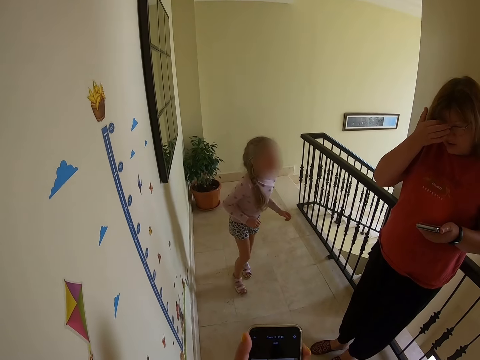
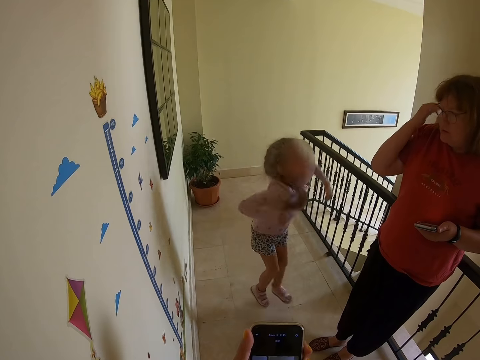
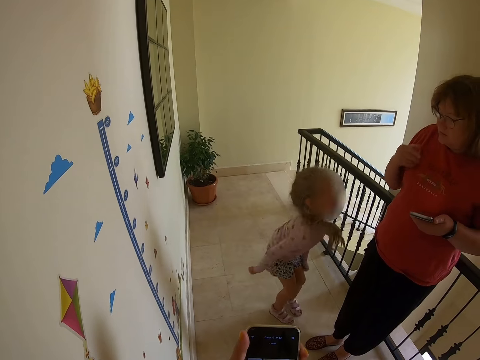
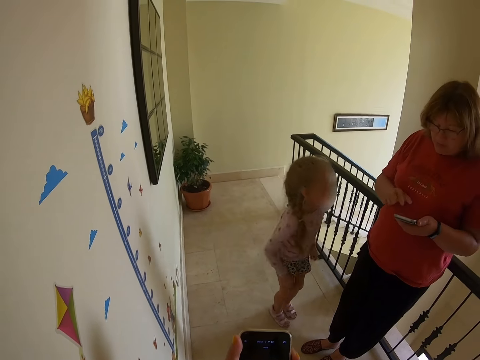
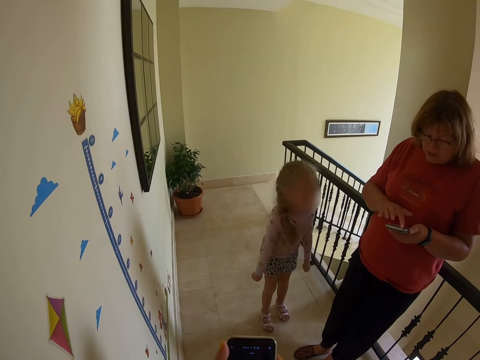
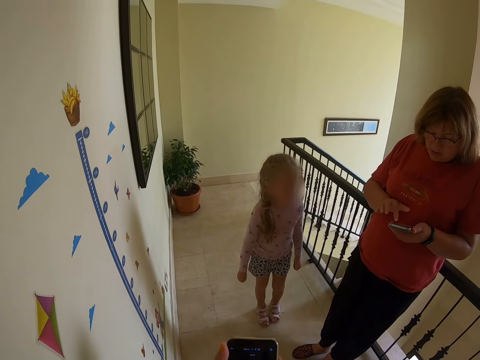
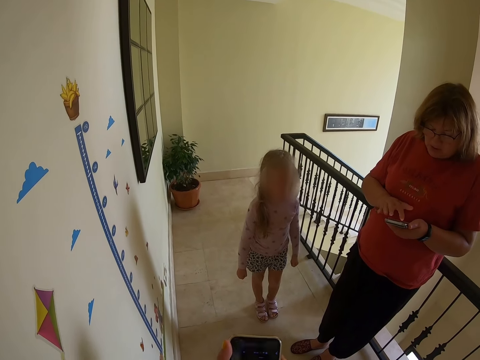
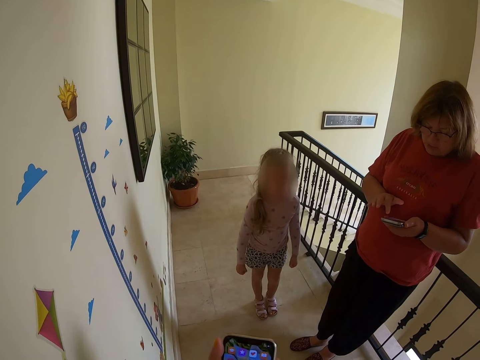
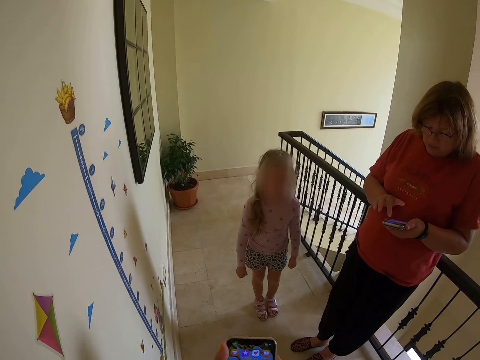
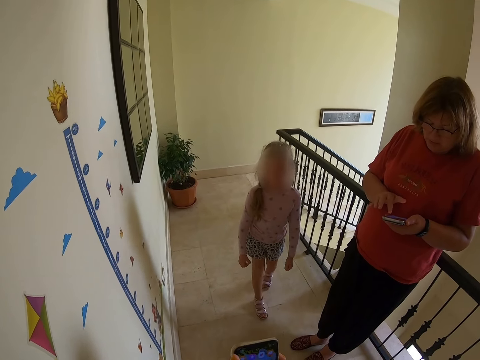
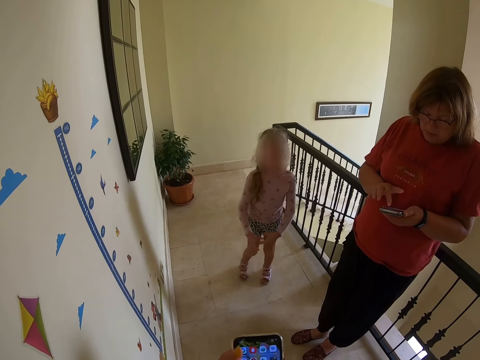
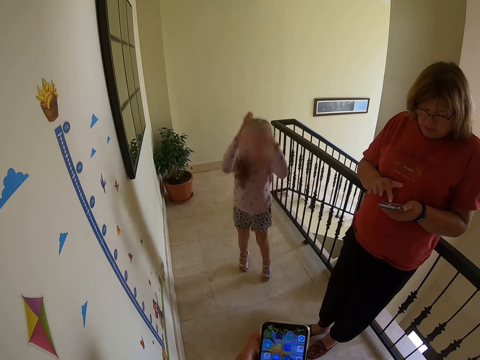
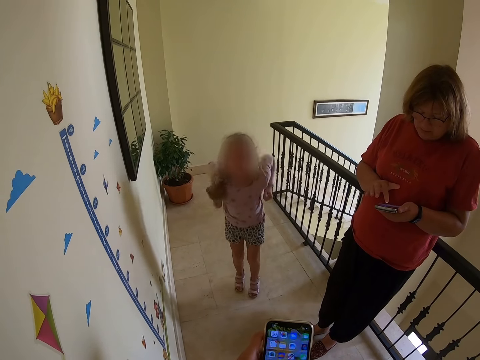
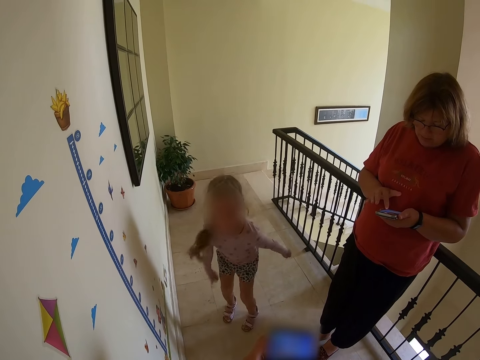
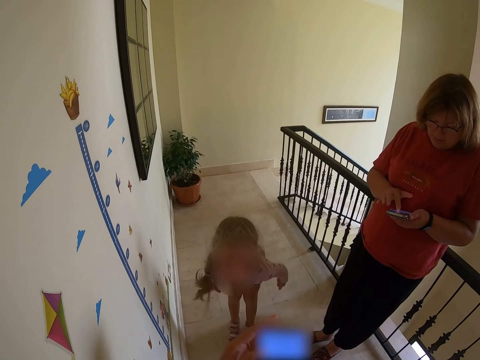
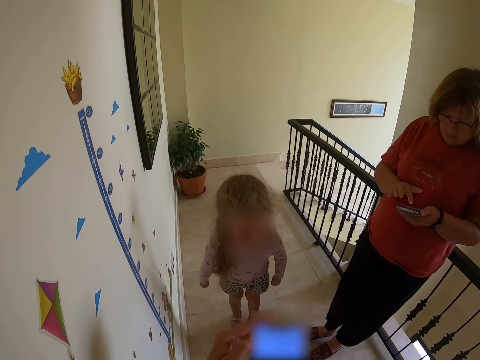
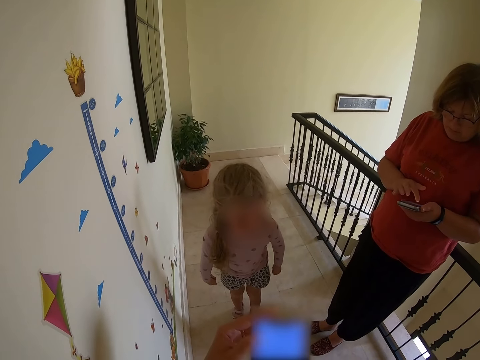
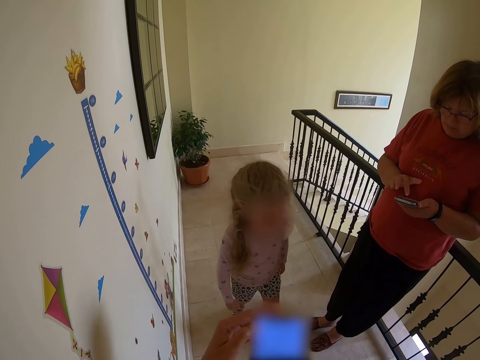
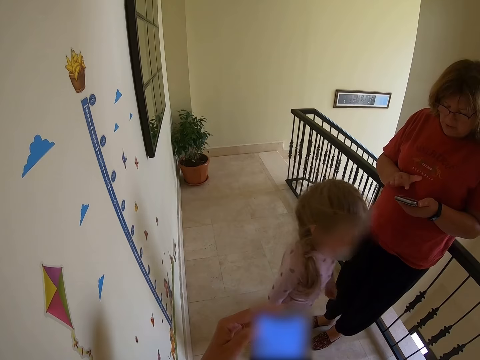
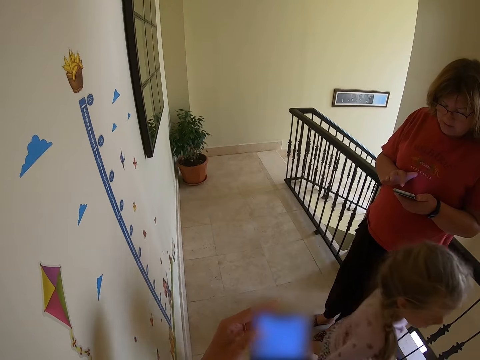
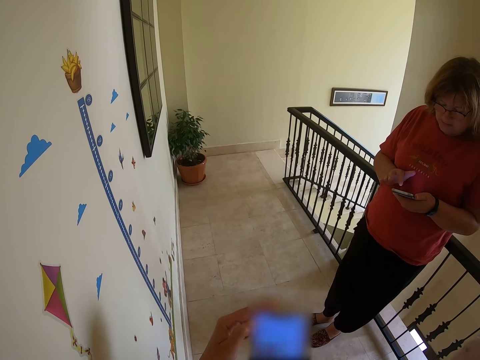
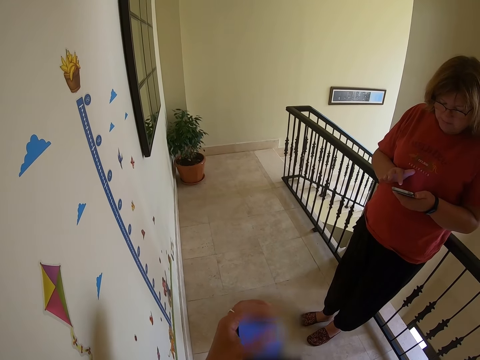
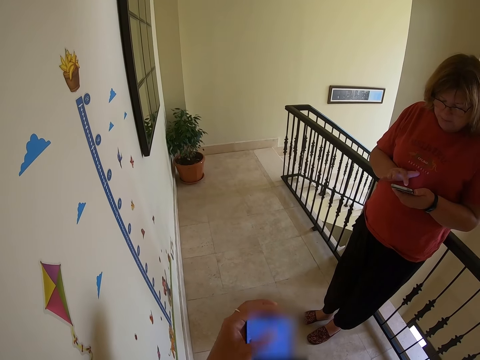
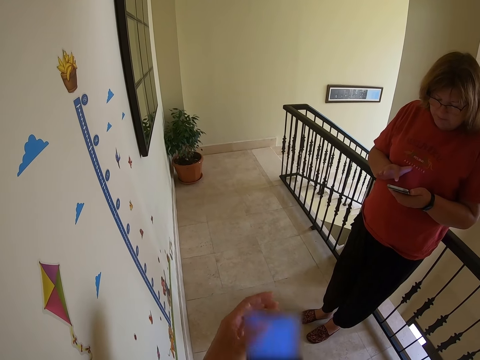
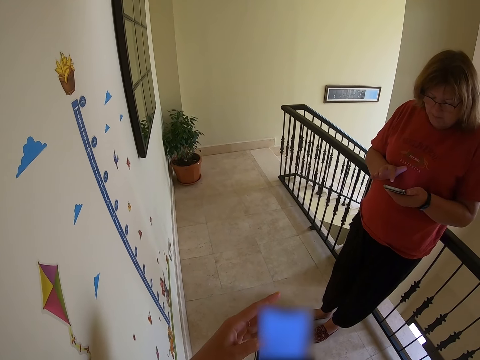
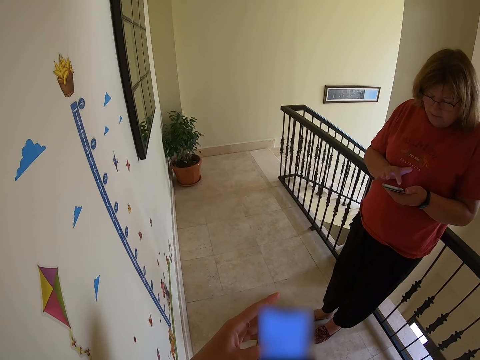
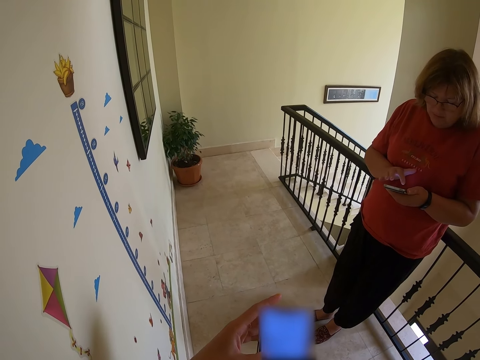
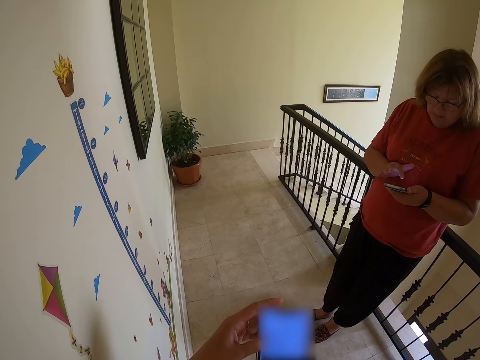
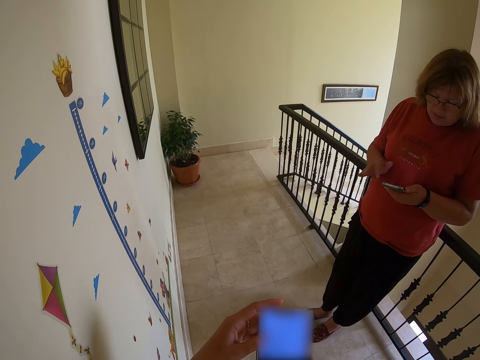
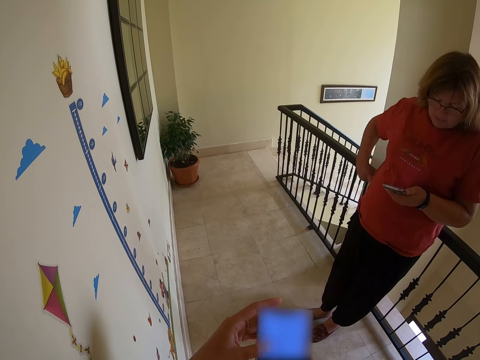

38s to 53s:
The camera wearer dials the phone. A person dialogues to another person. The first person dials the phone, scratches the forehead. The other person jumps up. The first person operates the phone. The camera wearer dials the phone.

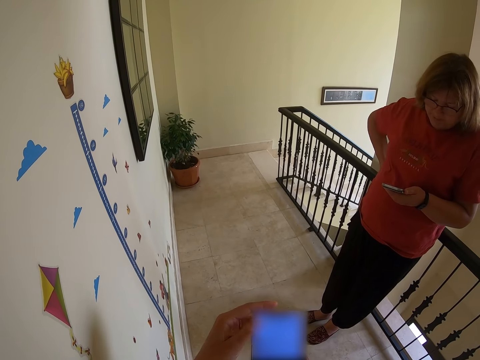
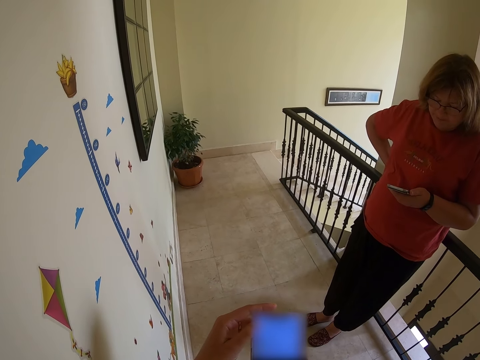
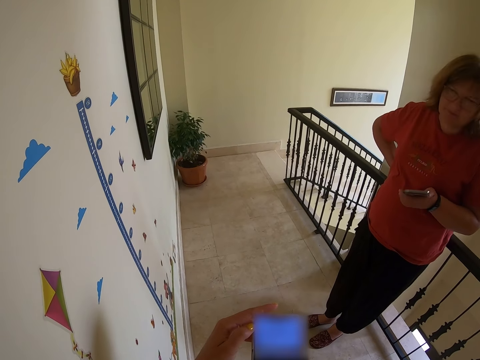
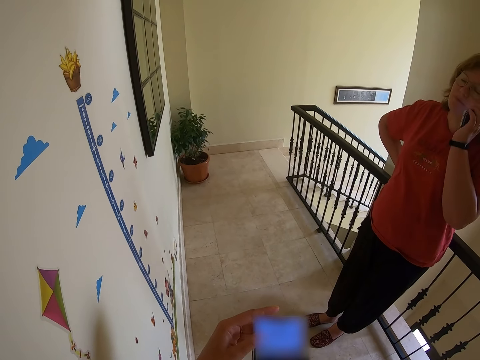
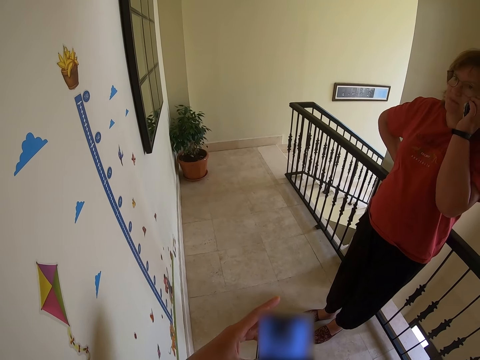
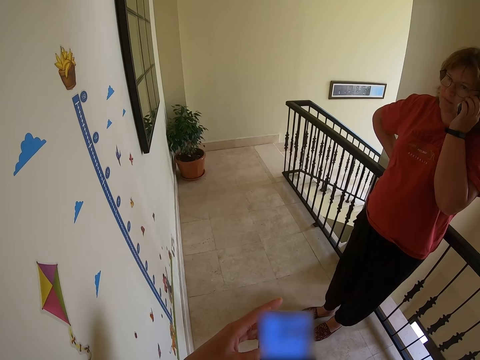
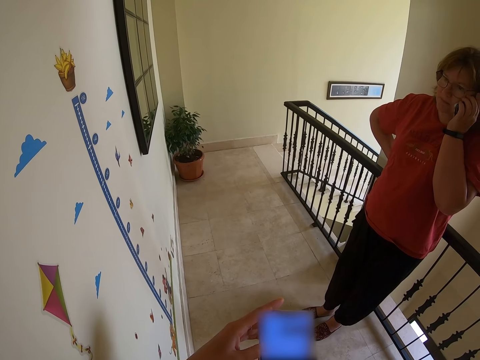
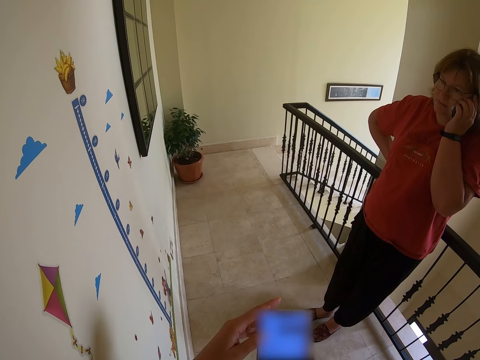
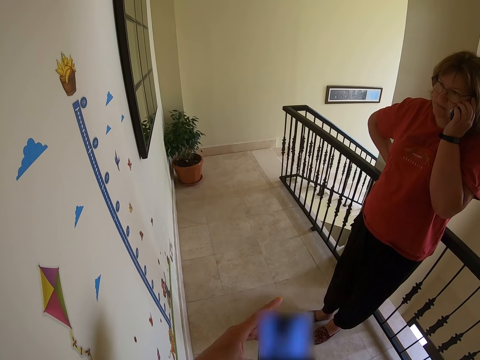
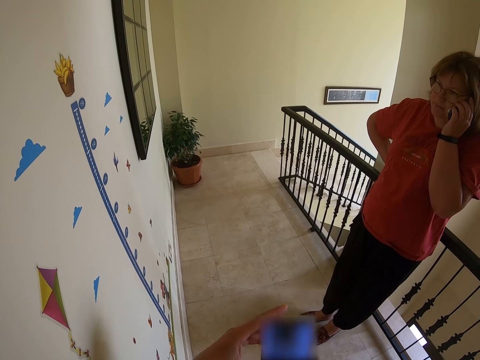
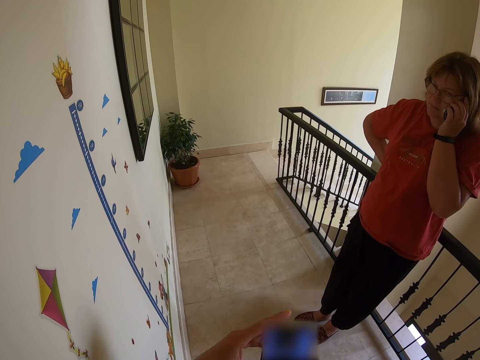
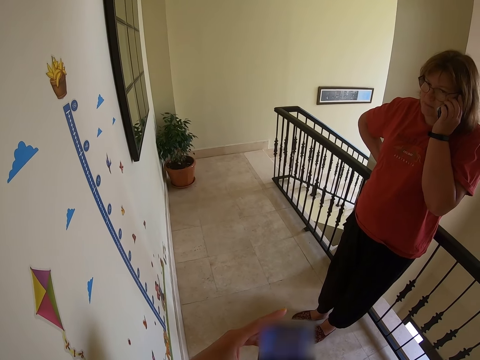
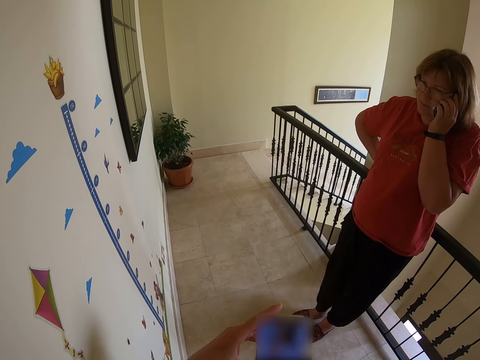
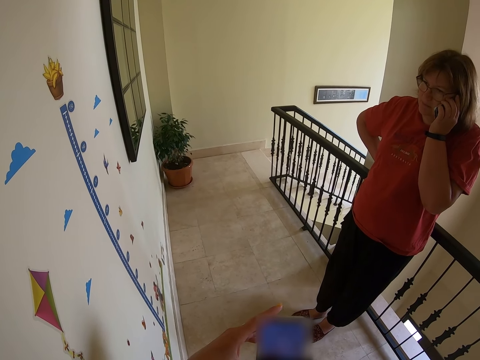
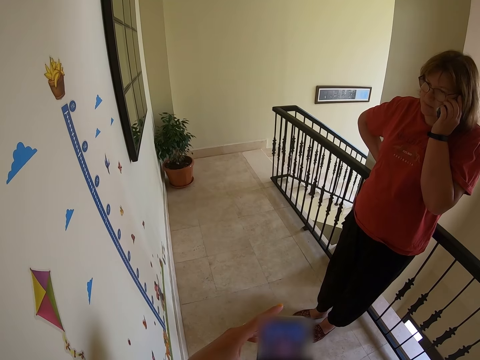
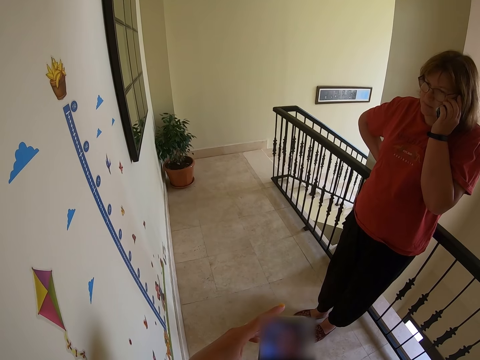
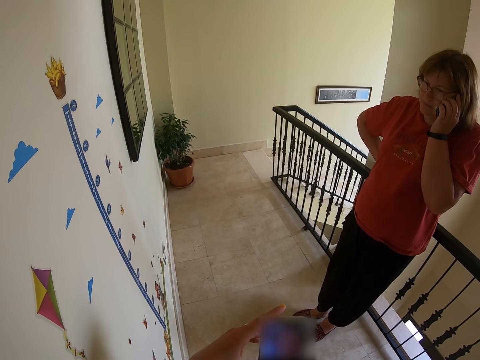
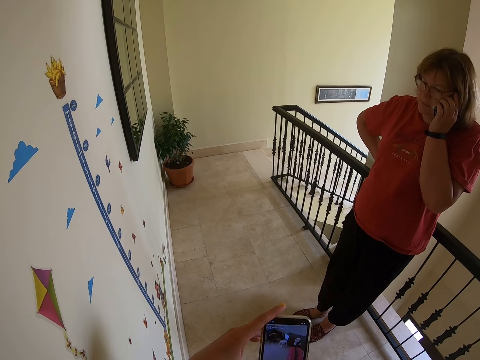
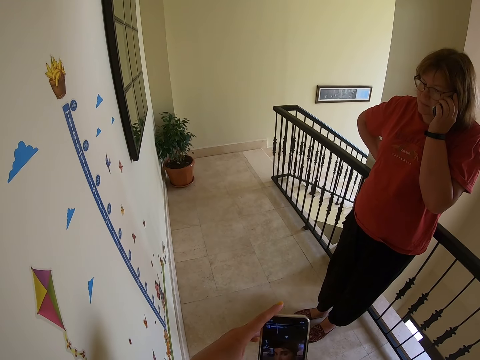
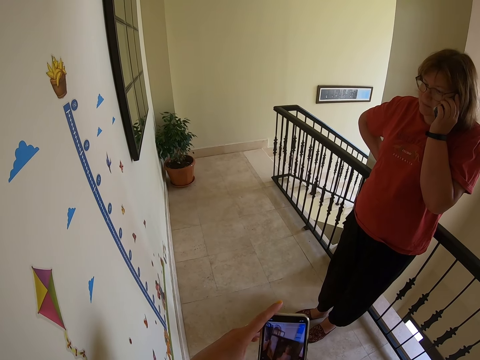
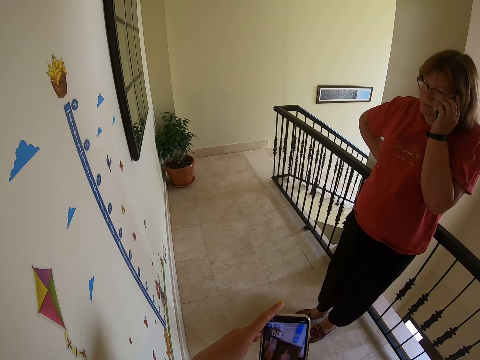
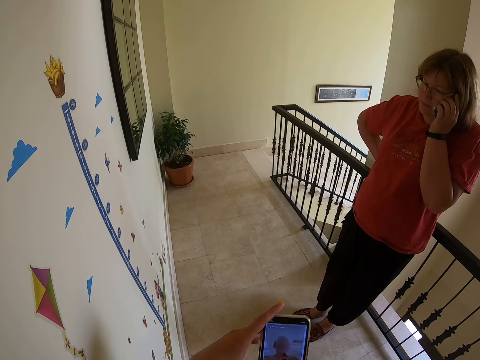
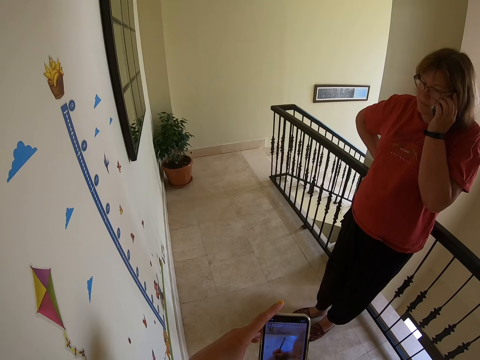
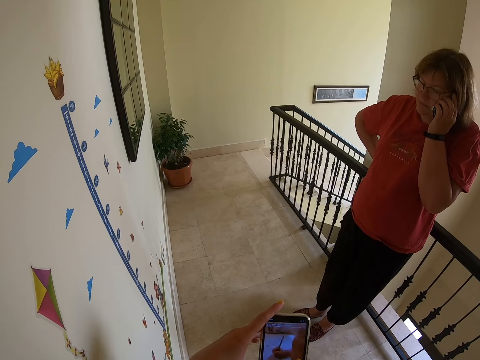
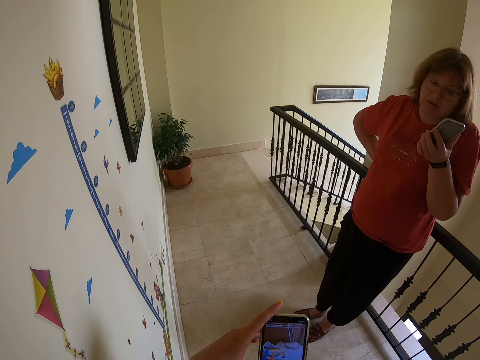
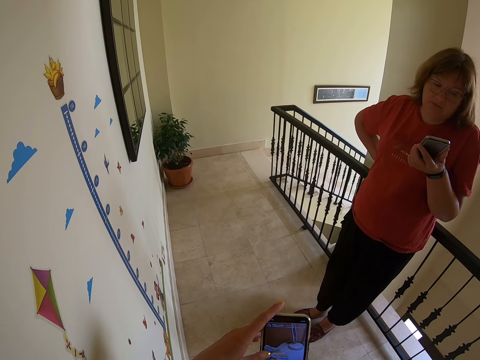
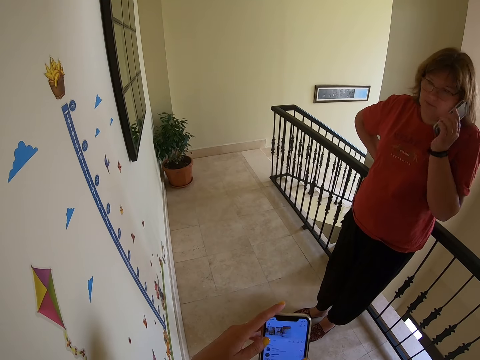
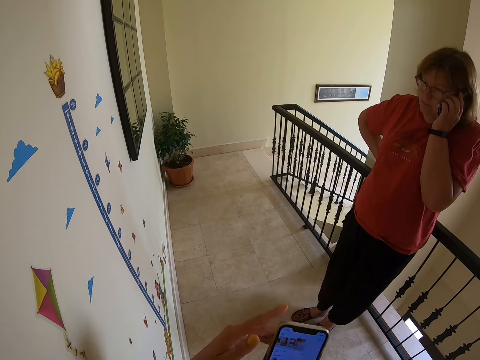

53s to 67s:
A person makes a phone call. The person talks on the phone. The camera wearer dials the phone. The person looks at the phone and makes a phone call.
